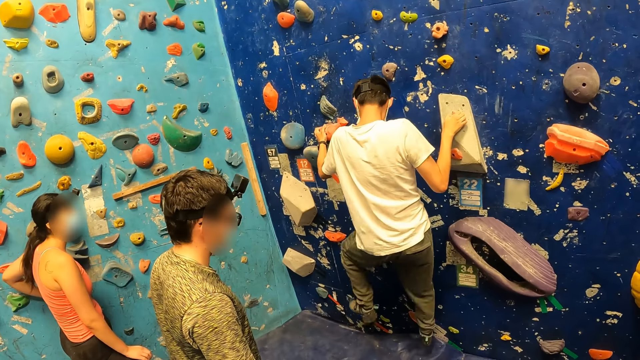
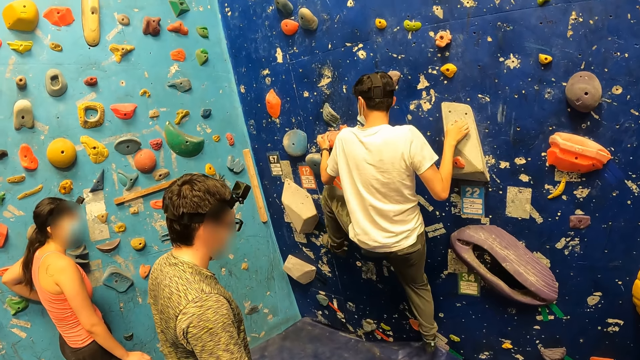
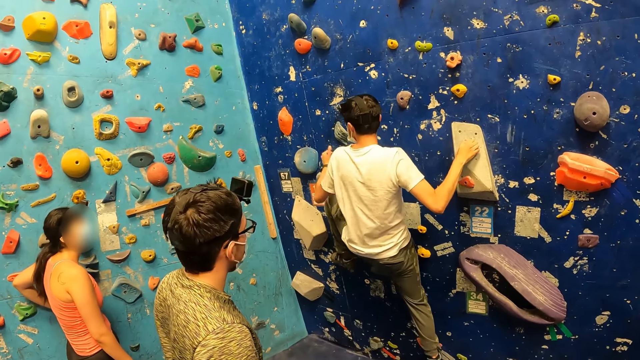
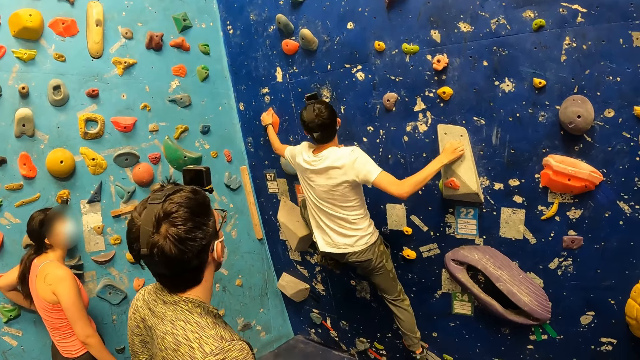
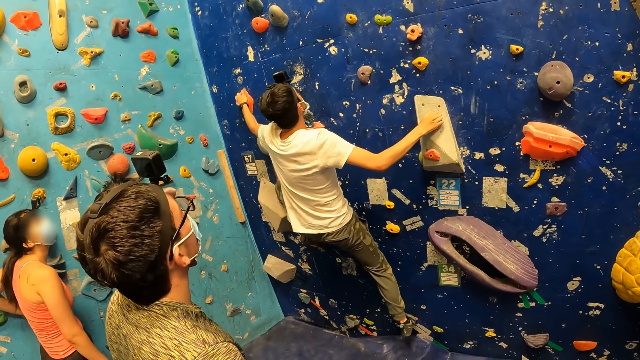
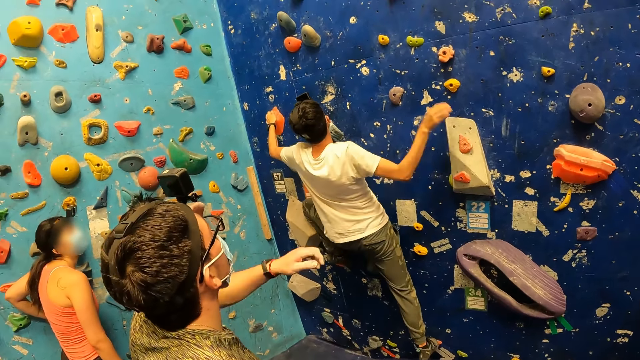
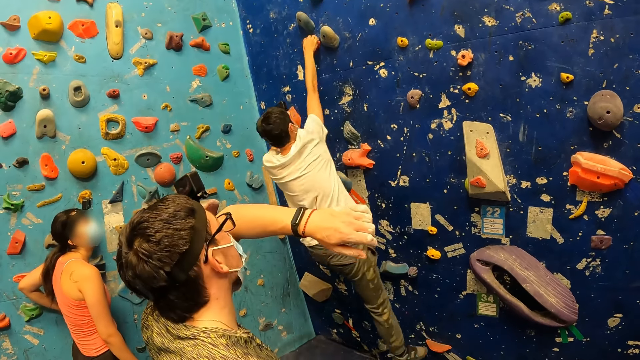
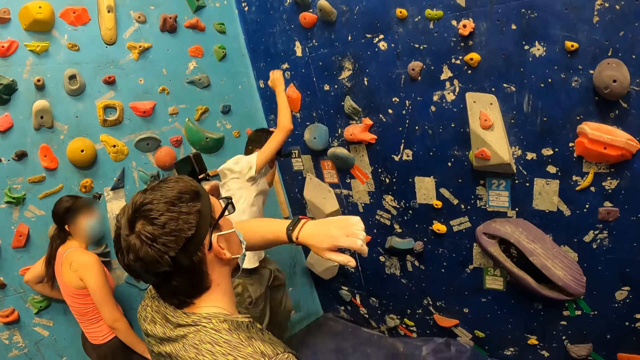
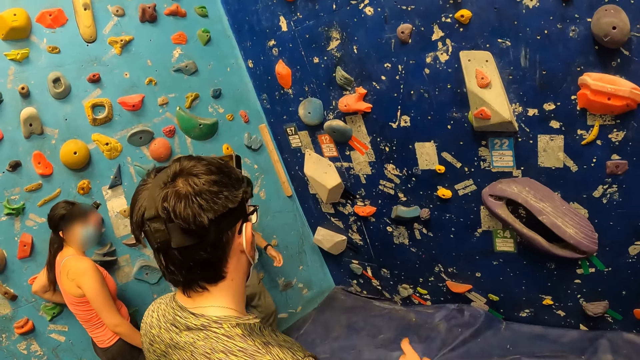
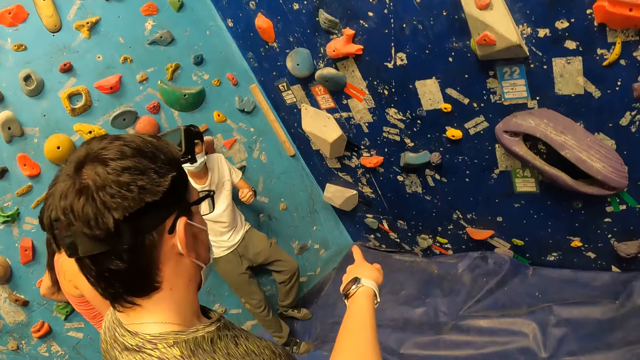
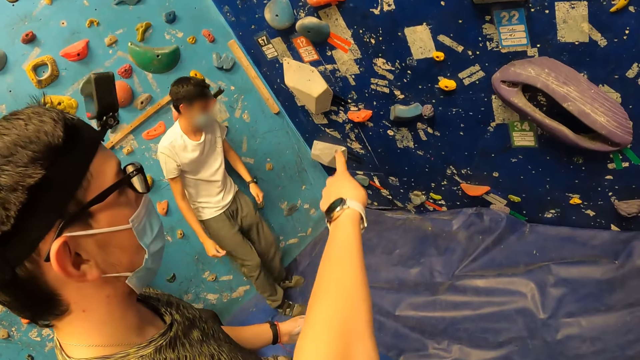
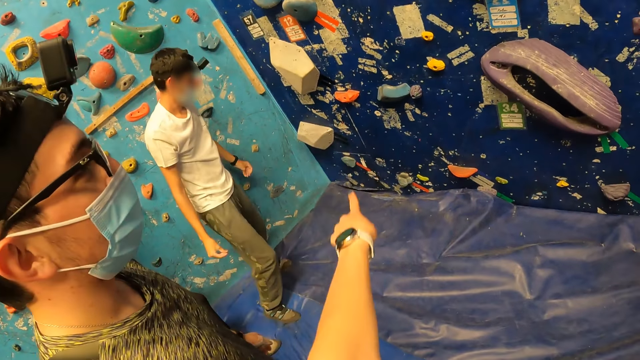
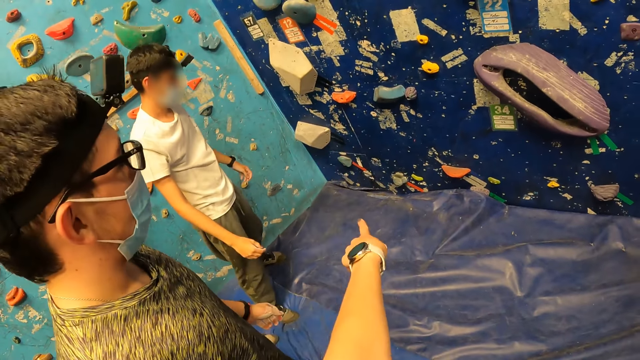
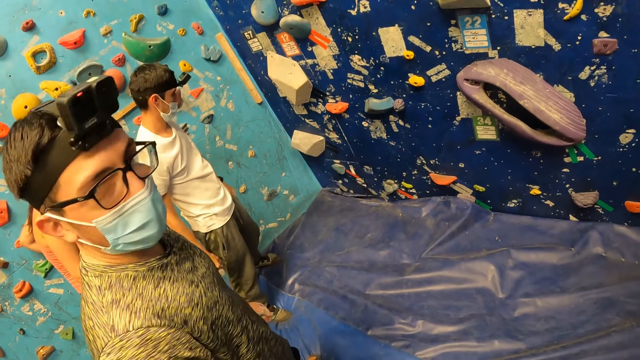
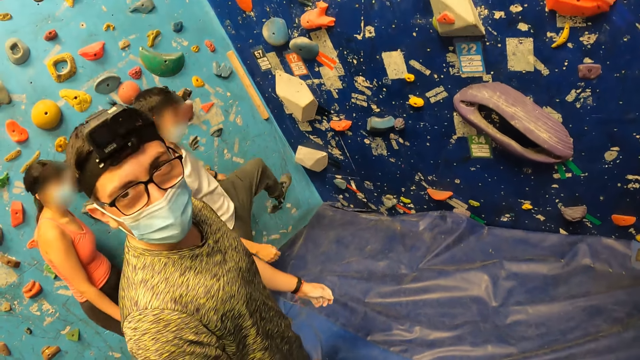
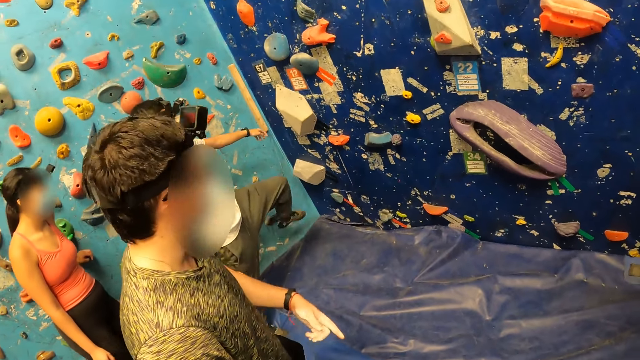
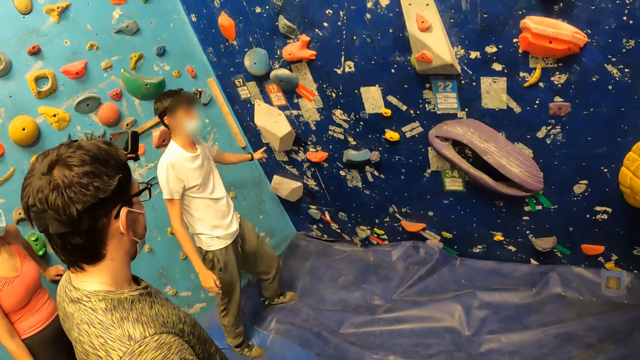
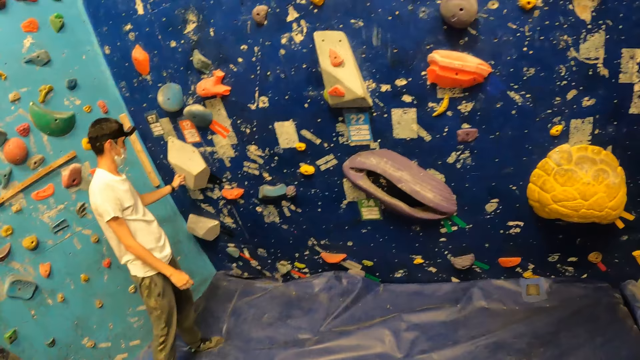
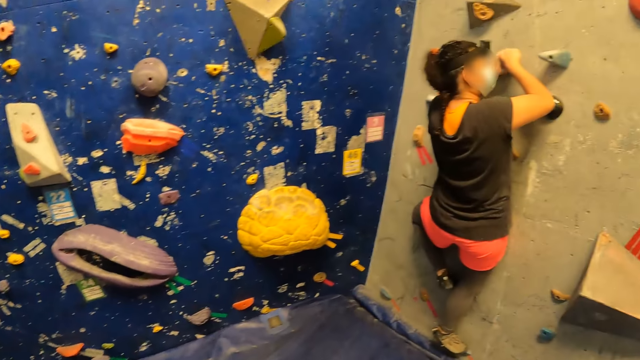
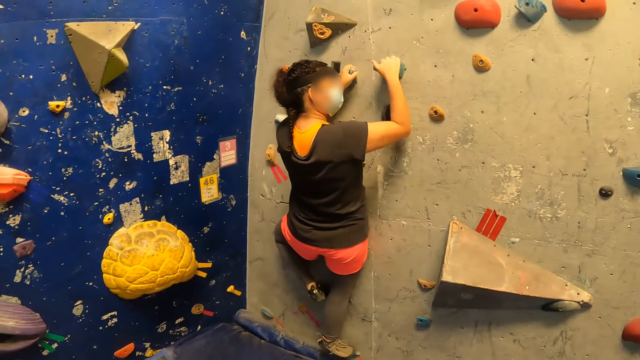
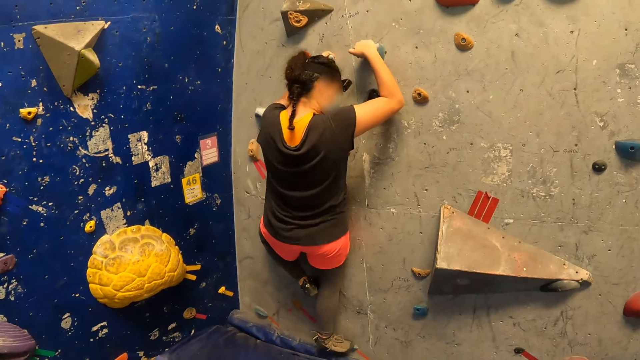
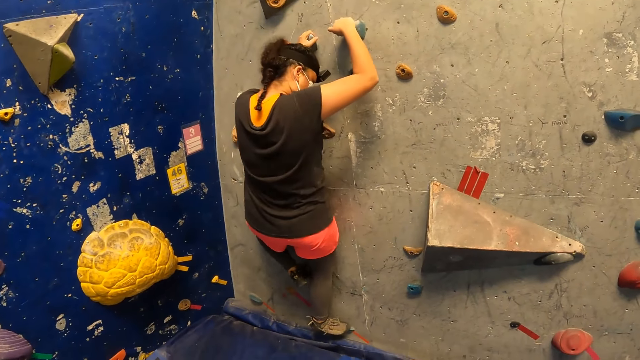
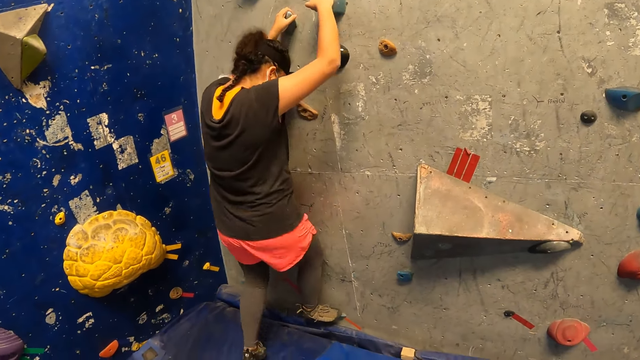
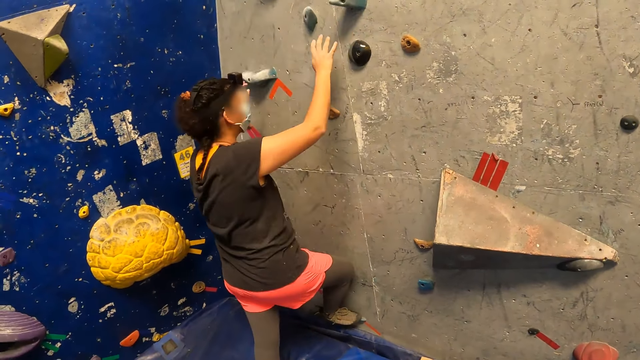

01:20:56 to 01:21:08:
A man climbs the wall. The camera wearer interacts with the man. She points at the wall with her left hand. A woman climbs the wall. The camera wearer looks at the woman.

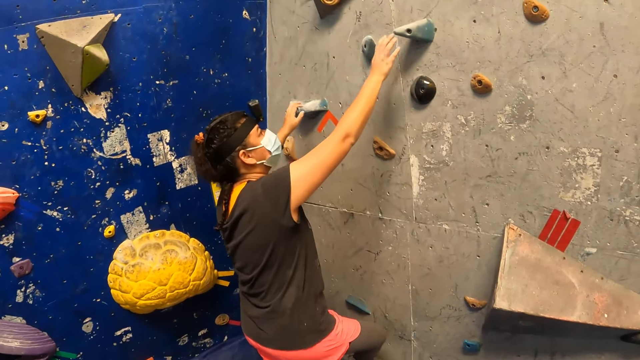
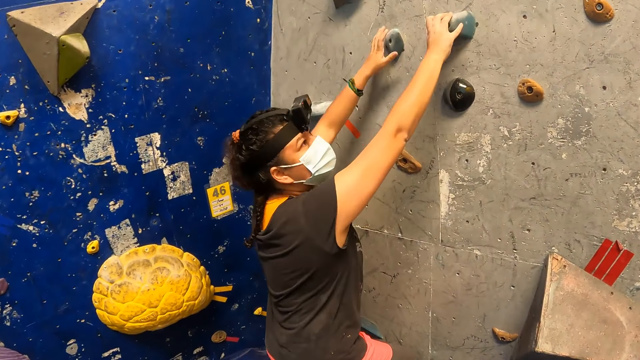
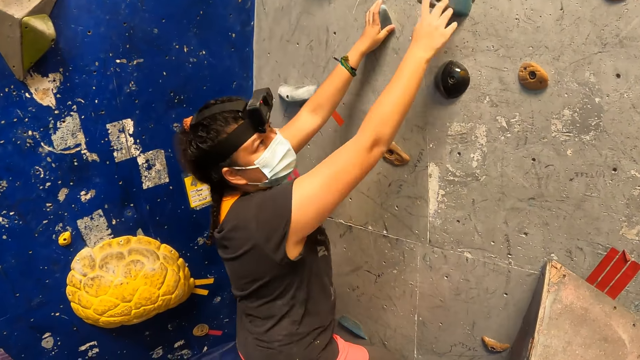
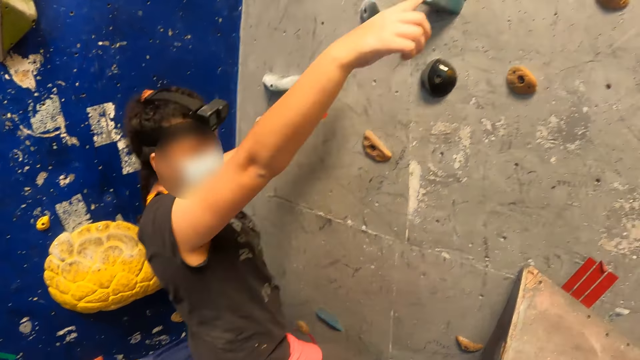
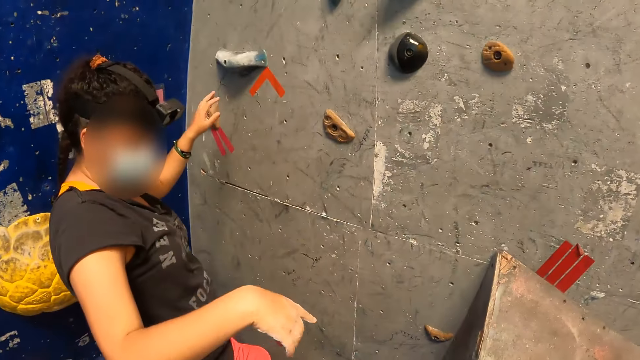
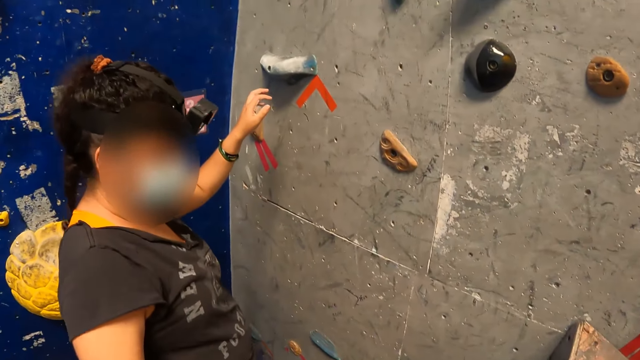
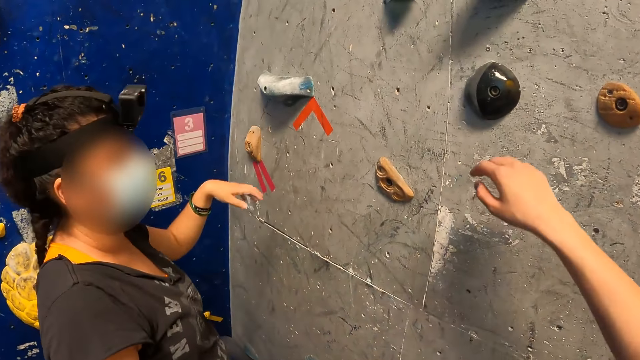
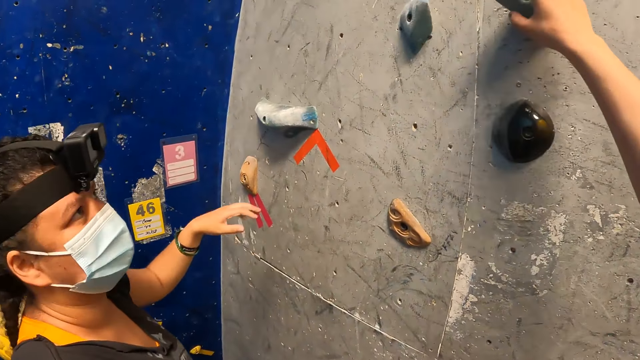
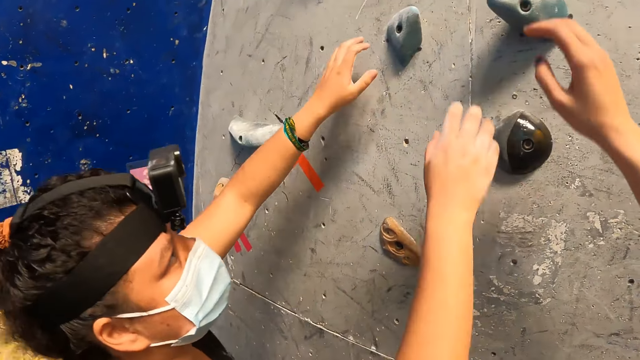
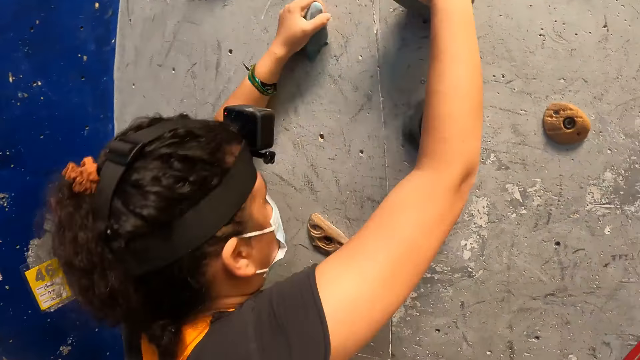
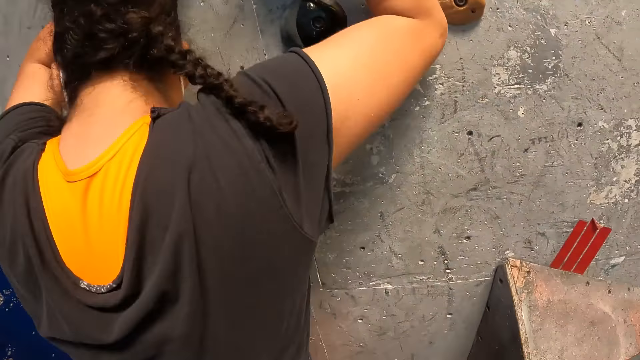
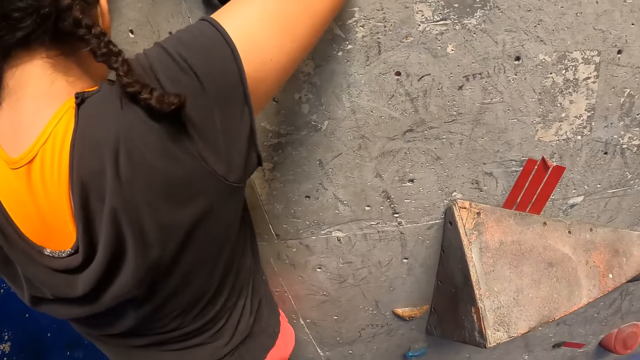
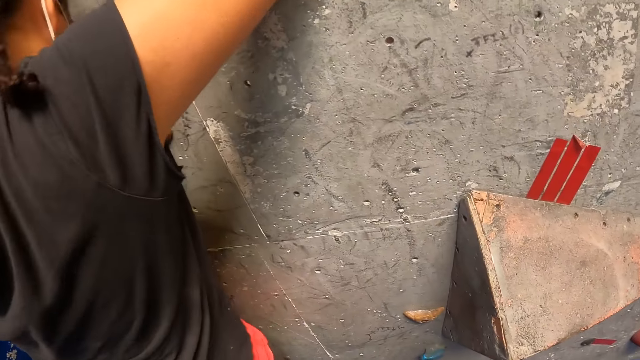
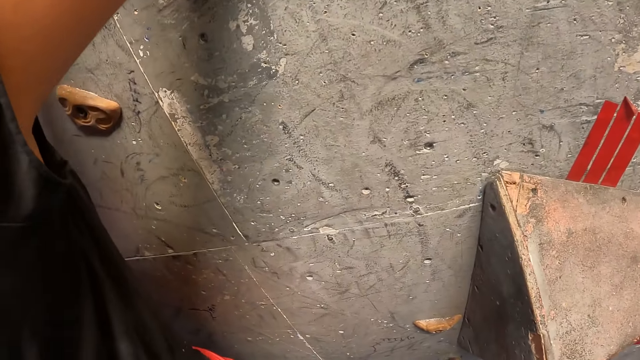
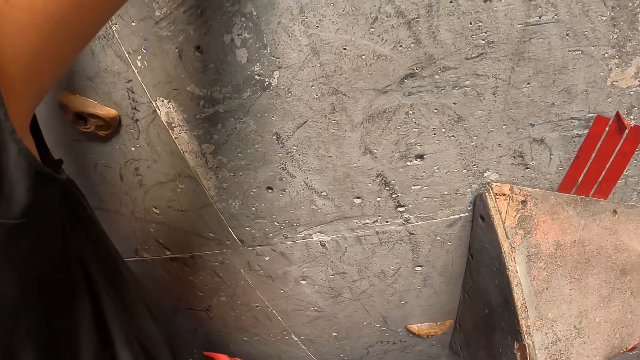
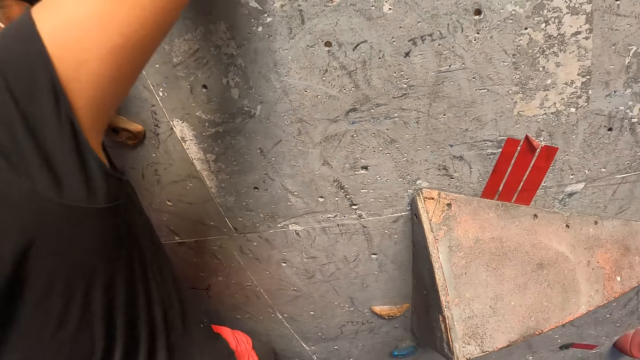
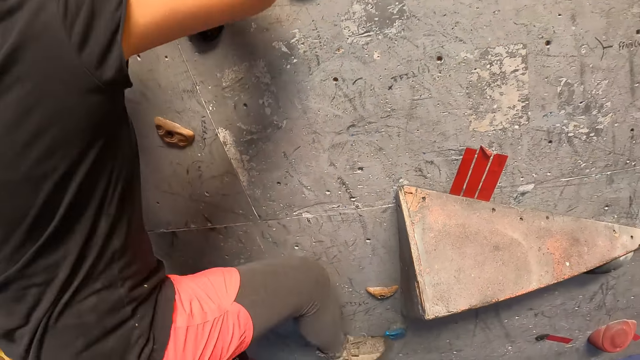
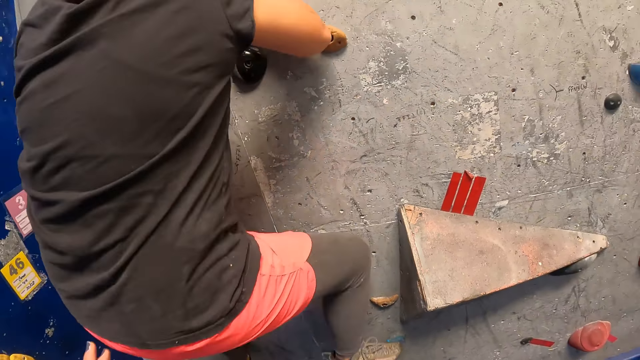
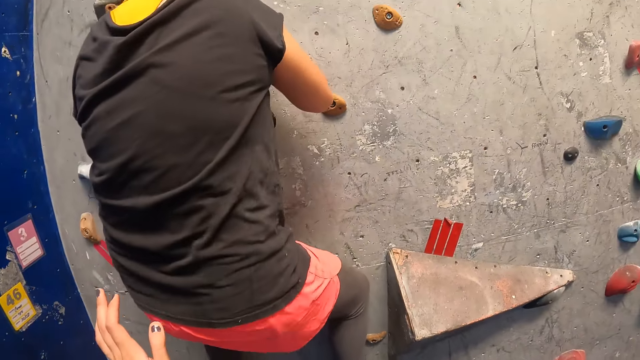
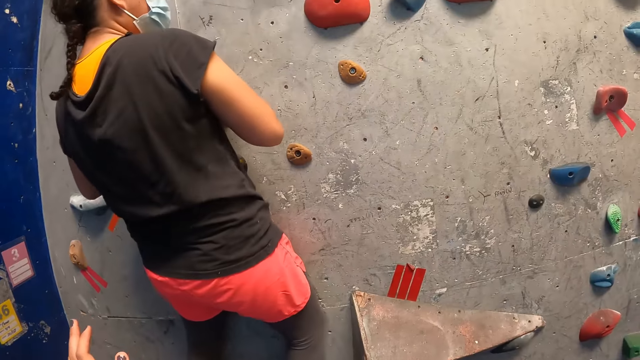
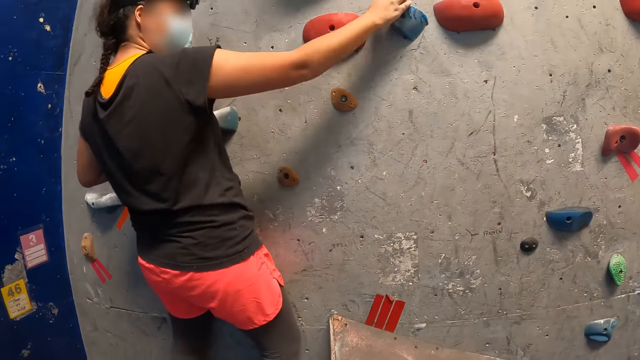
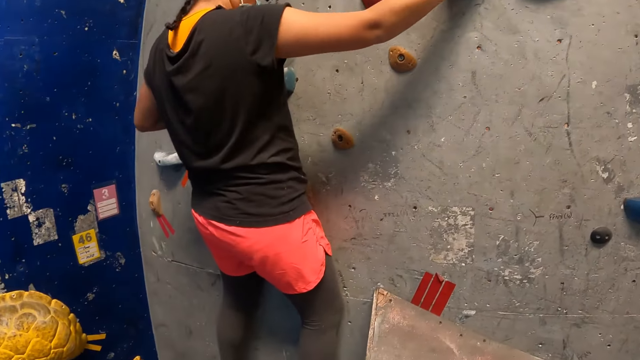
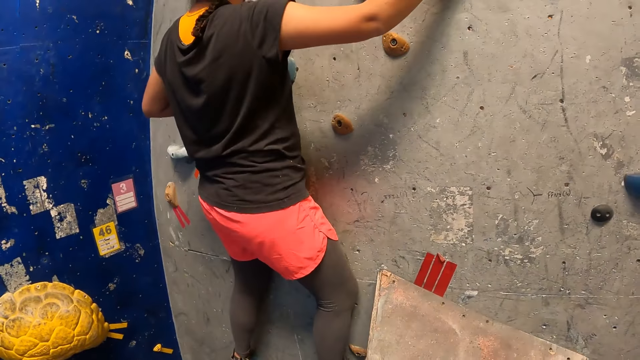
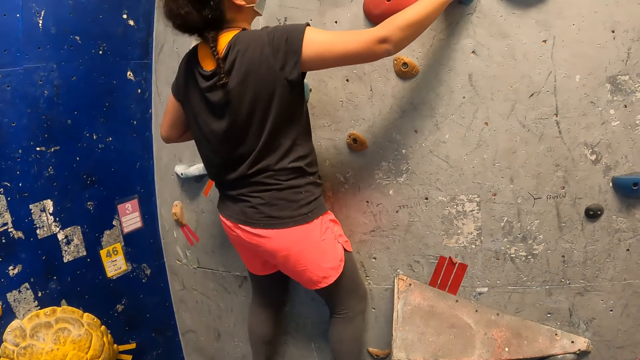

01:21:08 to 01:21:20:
A woman interacts with the camera wearer. The camera wearer holds a rock. They raise a hand and watch another woman climb the wall.
